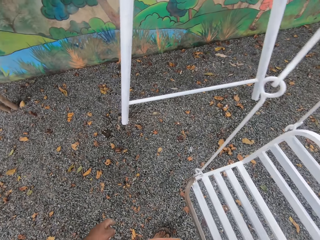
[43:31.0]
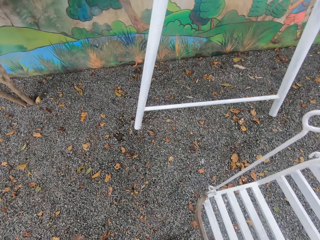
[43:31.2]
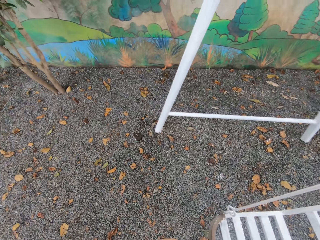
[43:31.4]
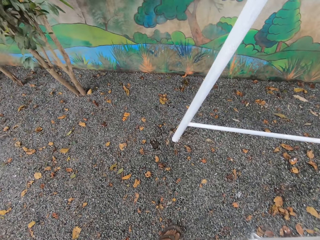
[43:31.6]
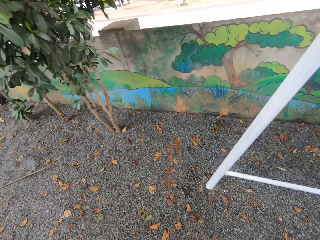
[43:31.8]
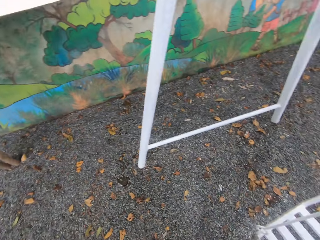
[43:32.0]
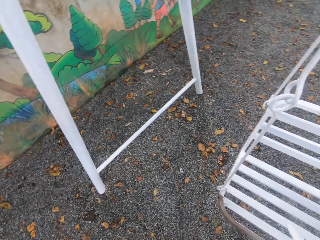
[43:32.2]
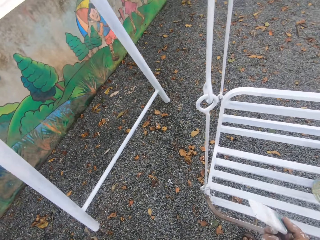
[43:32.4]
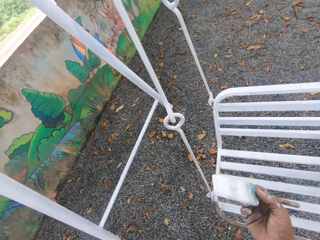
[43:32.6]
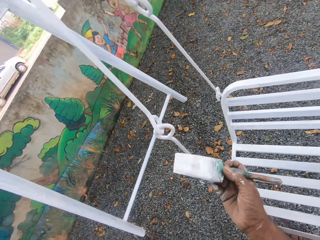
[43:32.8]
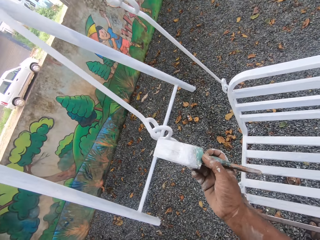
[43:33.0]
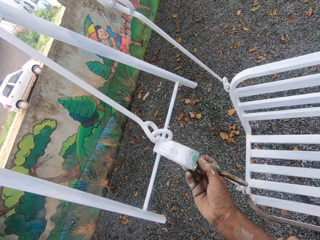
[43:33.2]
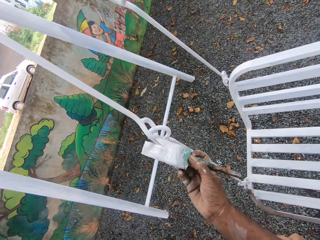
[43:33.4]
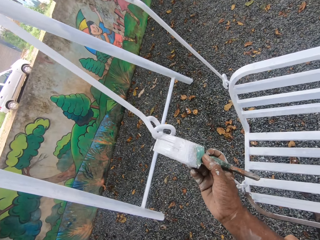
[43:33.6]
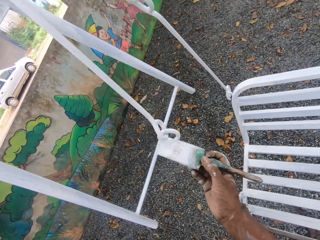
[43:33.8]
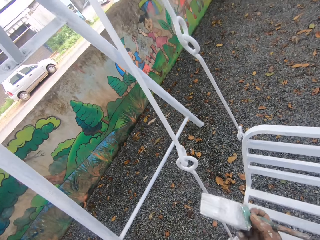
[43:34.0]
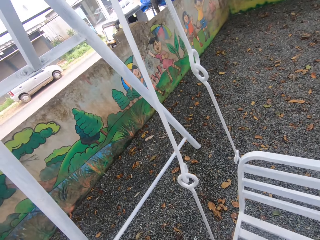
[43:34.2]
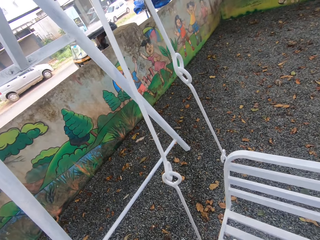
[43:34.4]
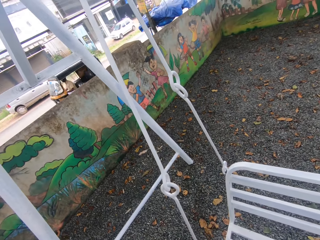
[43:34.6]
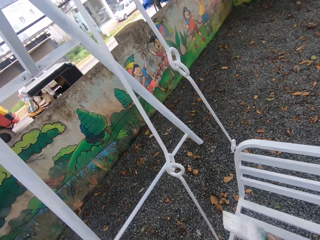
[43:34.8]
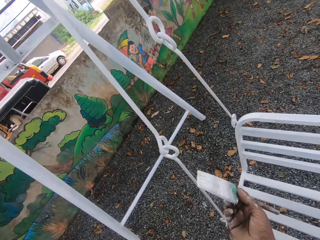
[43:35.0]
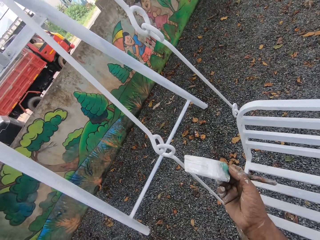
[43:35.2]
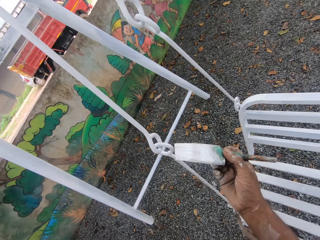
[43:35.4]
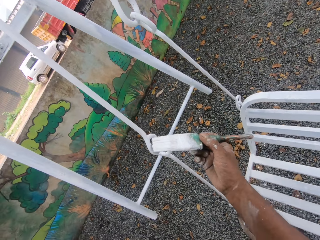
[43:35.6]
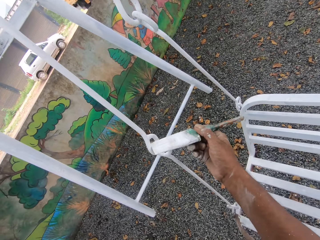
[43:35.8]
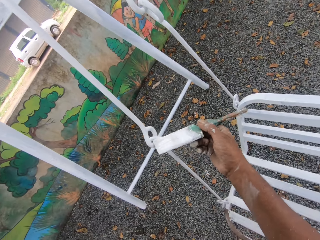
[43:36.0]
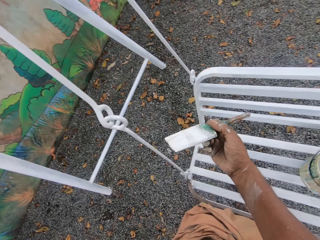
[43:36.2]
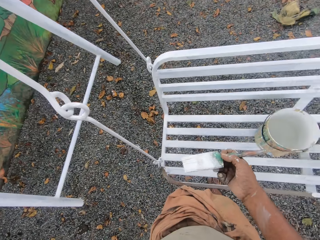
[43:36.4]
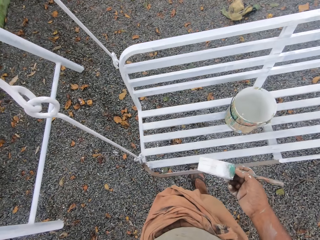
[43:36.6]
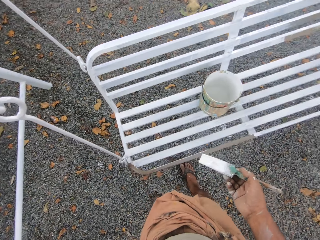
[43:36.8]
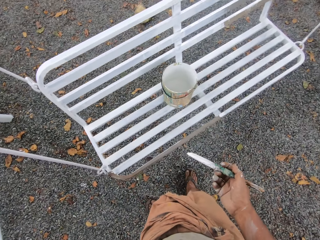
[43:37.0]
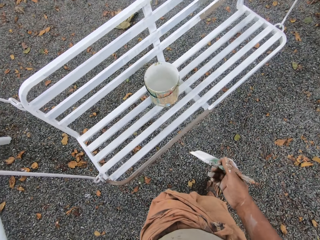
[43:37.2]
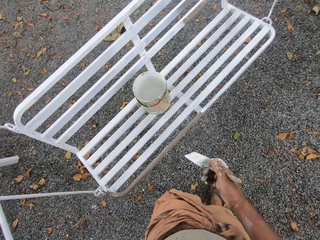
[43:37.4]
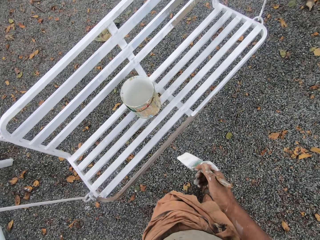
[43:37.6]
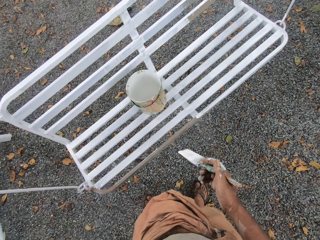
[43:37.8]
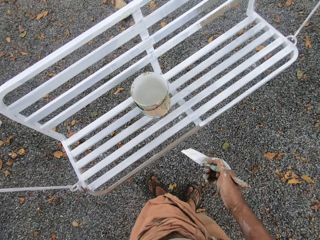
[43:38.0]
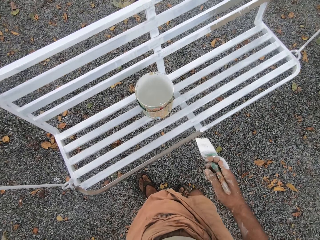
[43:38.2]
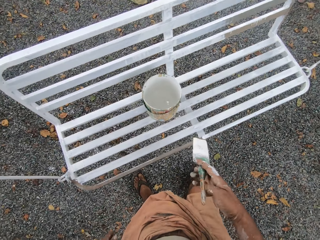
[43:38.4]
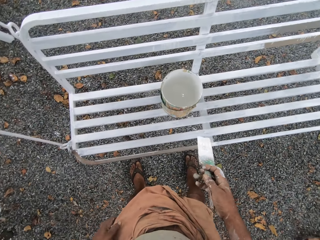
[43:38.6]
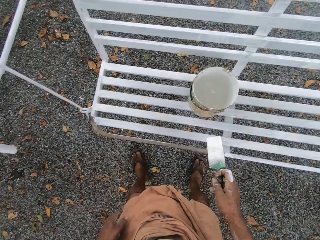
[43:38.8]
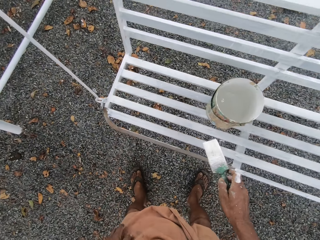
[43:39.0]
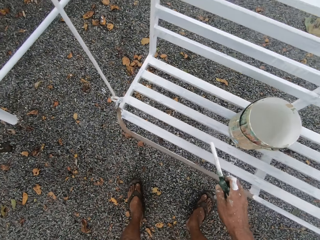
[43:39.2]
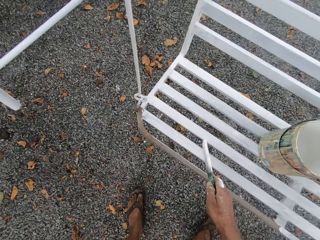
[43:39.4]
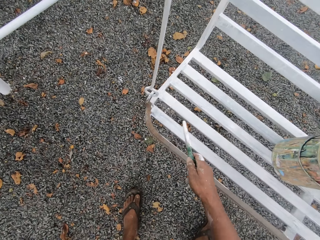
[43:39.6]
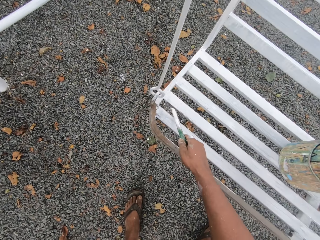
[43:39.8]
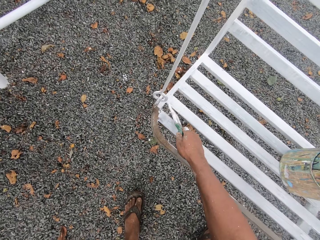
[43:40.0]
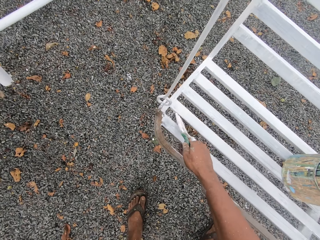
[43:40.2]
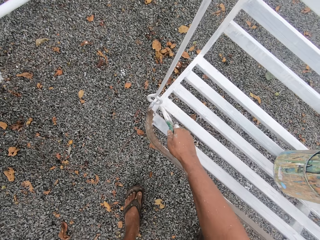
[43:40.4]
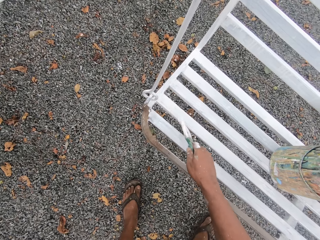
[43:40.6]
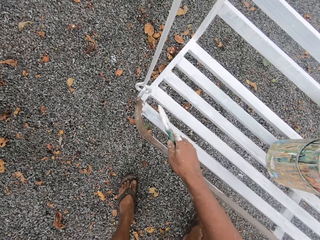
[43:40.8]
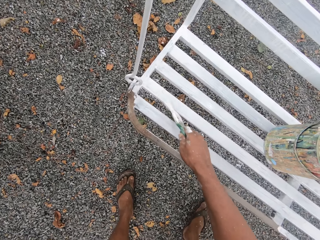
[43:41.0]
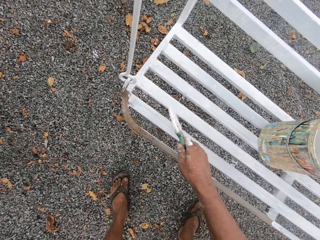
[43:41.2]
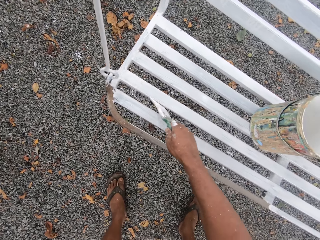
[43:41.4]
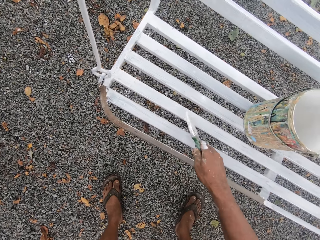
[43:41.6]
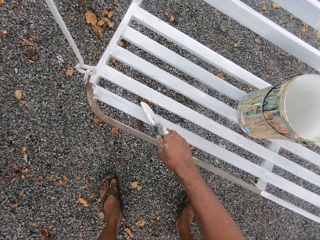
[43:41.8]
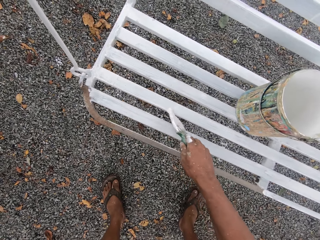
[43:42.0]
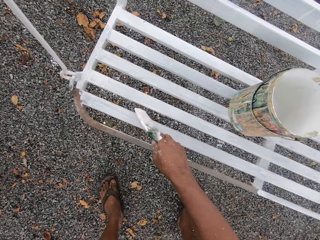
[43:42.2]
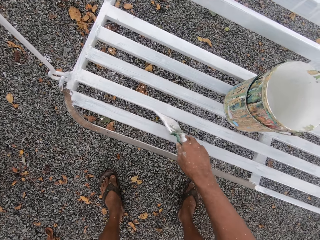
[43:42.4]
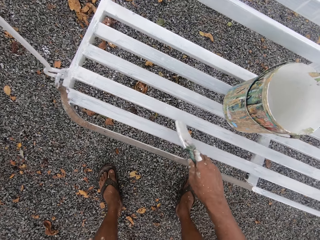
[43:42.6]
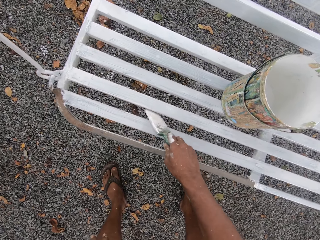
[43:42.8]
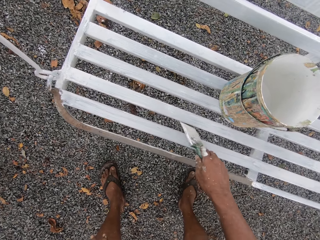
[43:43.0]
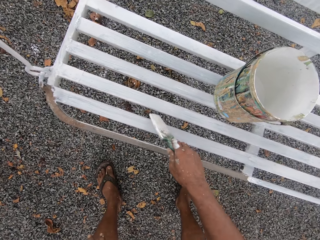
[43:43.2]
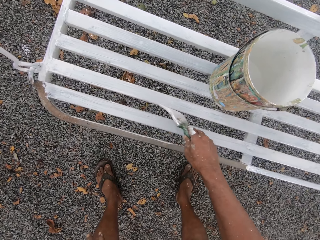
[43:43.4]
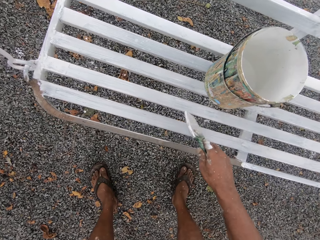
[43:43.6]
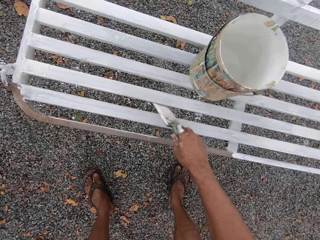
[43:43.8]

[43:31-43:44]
The camera wearer paints the swing set with the paintbrush. They interact with a man.

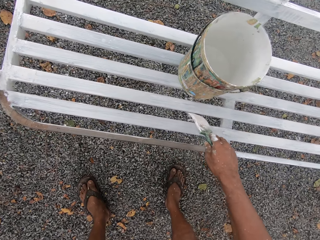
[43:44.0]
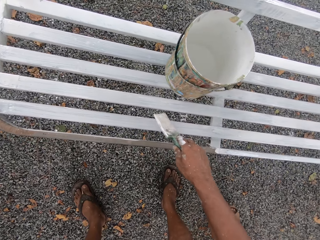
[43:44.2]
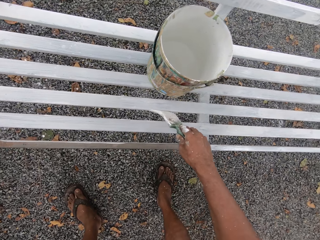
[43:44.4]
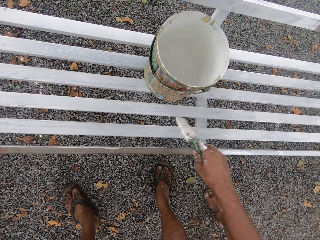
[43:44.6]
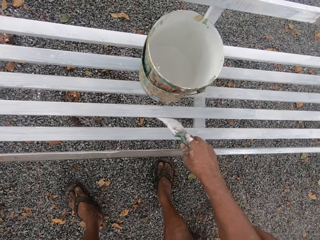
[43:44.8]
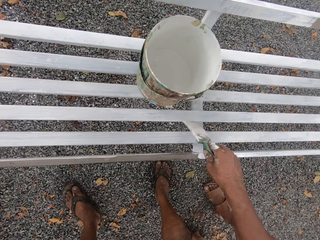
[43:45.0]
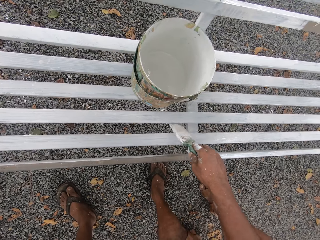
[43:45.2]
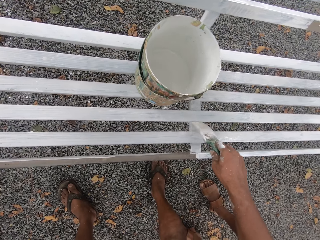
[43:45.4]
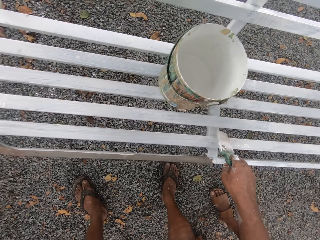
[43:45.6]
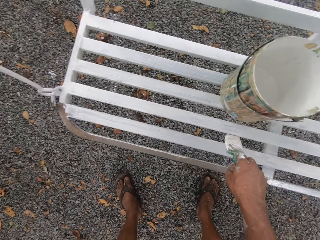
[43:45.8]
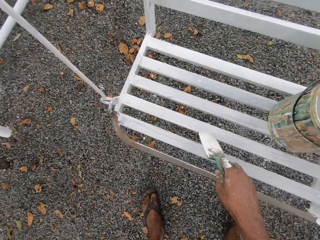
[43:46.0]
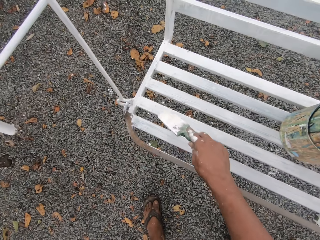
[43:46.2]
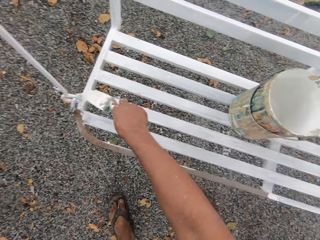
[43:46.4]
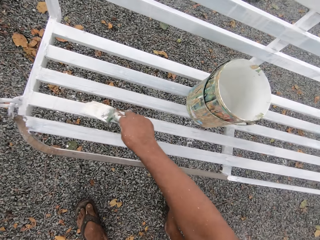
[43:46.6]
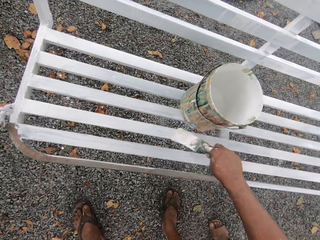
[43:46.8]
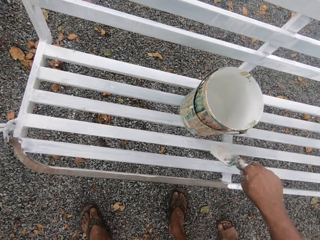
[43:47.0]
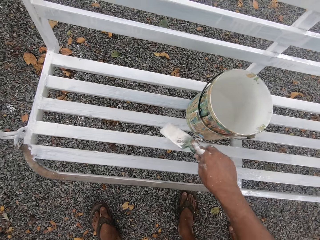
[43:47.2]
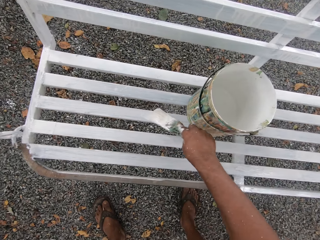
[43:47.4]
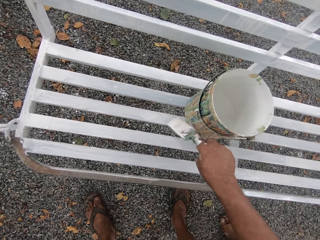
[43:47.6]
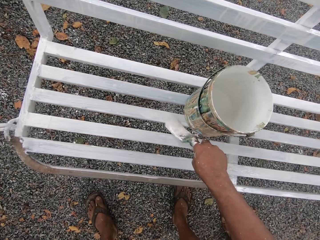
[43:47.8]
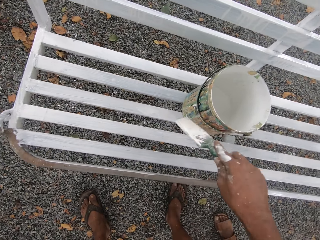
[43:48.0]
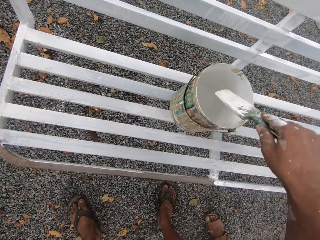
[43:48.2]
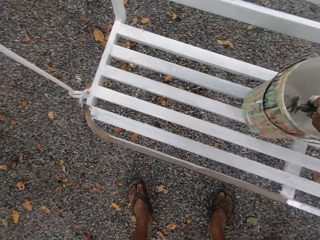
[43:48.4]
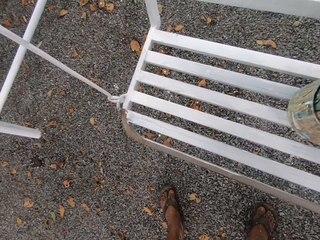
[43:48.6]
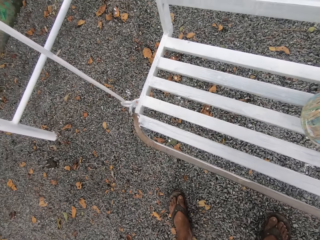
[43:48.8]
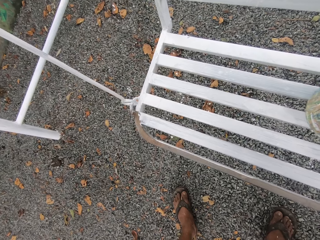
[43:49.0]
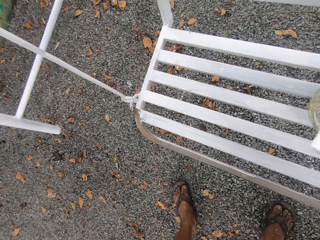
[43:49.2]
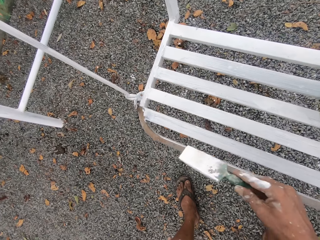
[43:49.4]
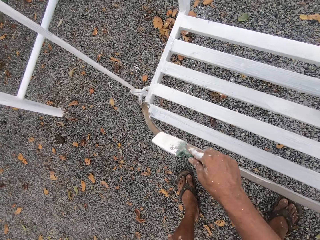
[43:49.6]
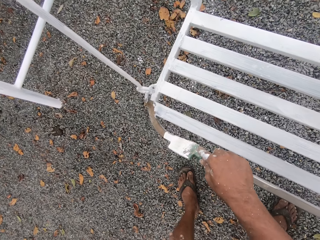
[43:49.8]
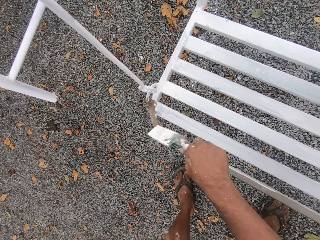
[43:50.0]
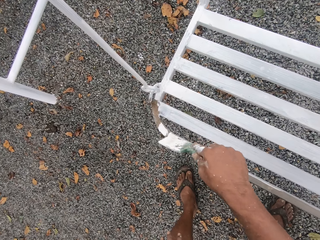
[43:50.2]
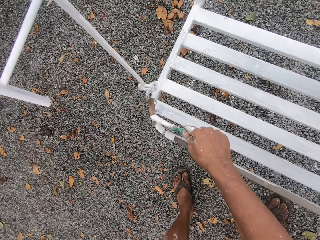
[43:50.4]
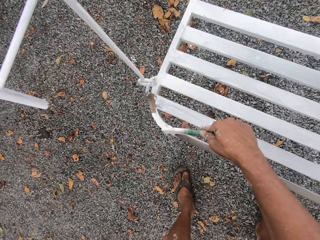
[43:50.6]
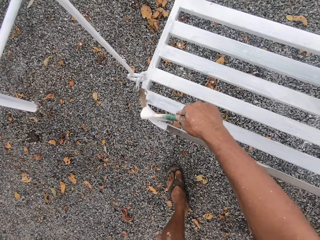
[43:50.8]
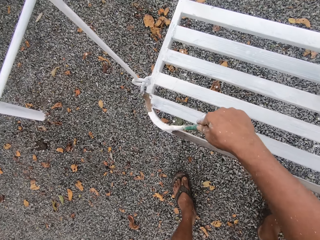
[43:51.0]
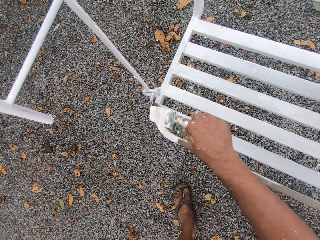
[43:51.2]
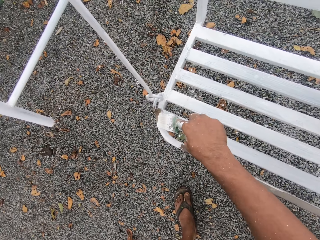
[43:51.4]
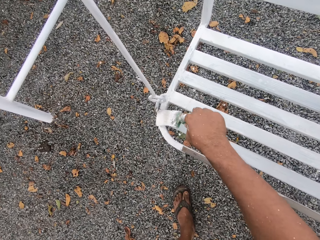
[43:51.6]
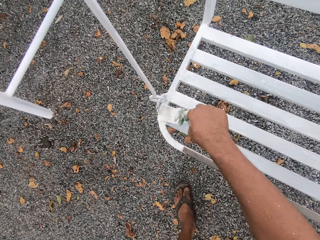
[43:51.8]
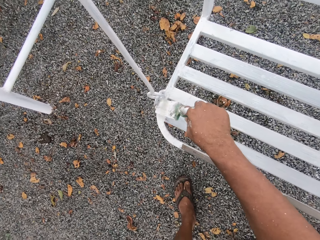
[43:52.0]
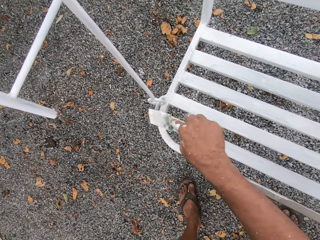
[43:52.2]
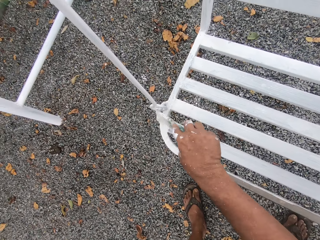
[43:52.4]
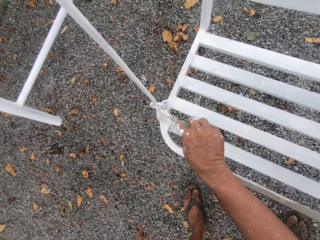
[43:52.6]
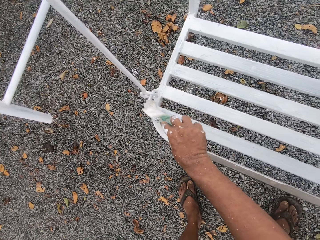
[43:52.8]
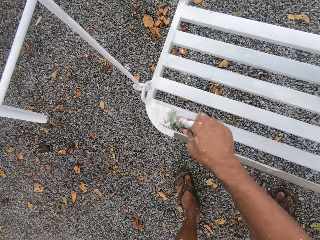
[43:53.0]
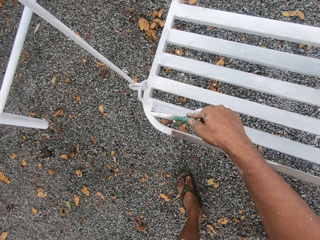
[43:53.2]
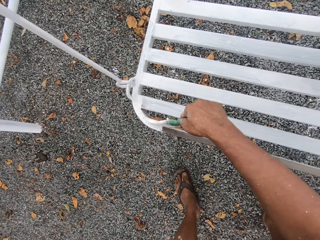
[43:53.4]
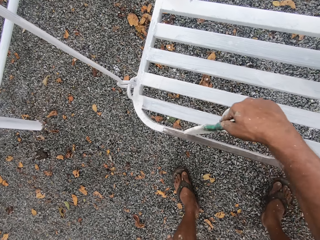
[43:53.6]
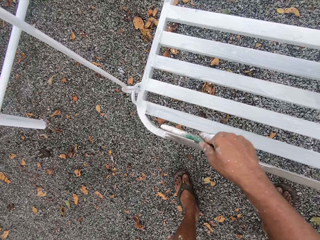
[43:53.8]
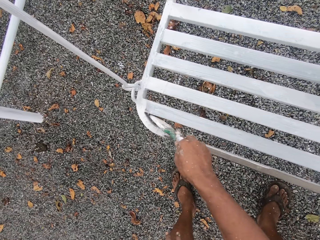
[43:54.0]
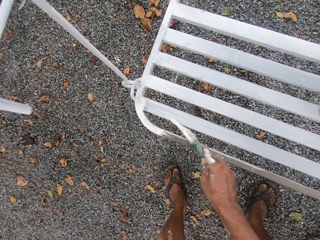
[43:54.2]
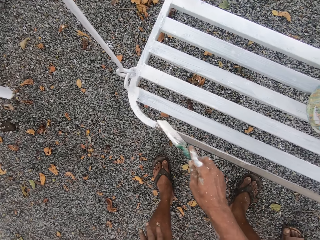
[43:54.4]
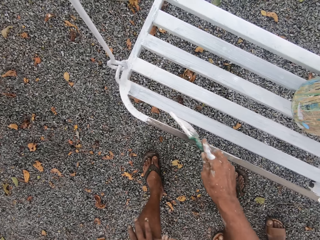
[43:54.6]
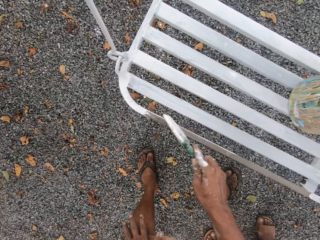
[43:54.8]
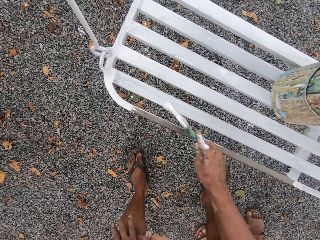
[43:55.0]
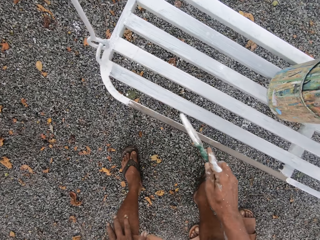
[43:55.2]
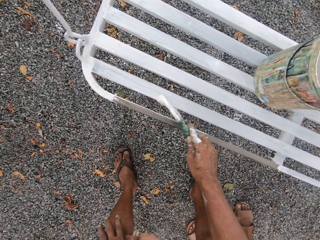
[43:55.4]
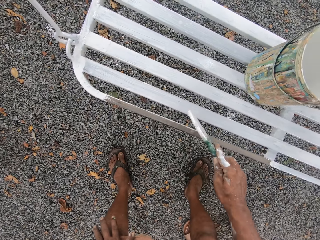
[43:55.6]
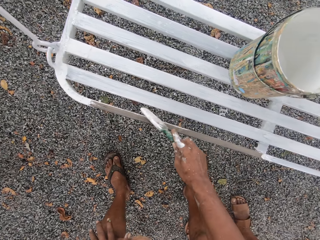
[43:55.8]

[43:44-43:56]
The camera wearer talks to a man. They paint a swing bench. They dip the paintbrush into the paint can on the swing set. They paint the swing set with the paintbrush.
